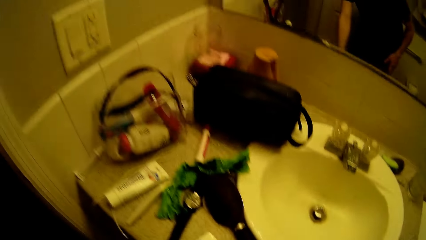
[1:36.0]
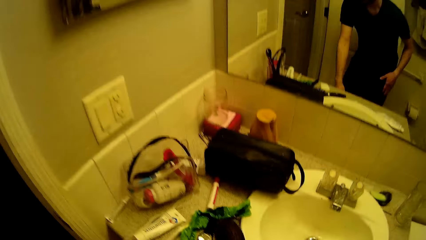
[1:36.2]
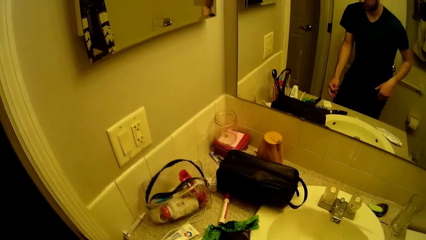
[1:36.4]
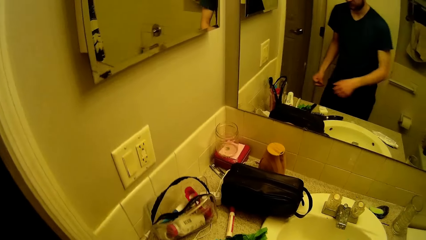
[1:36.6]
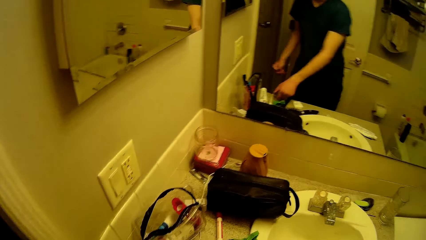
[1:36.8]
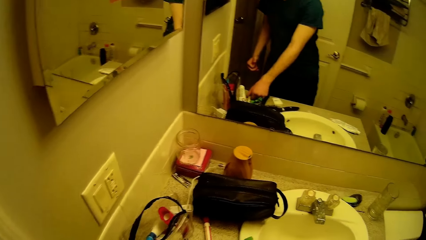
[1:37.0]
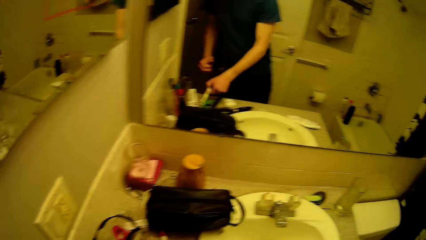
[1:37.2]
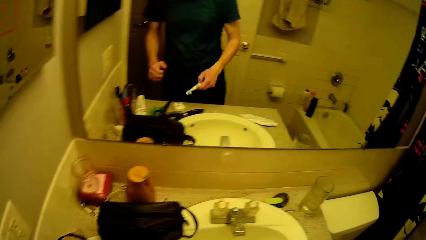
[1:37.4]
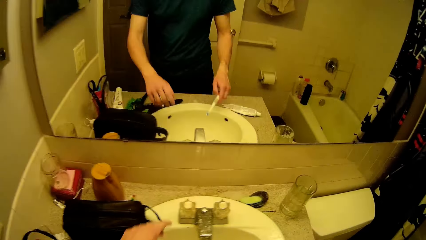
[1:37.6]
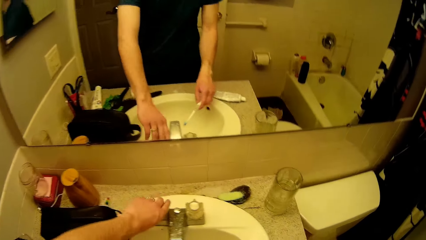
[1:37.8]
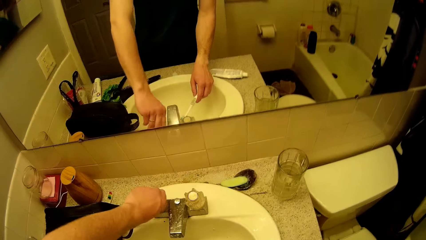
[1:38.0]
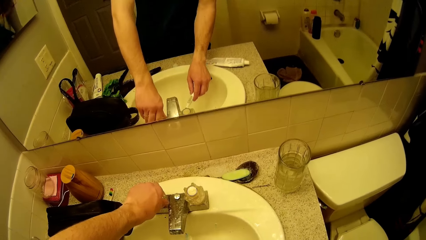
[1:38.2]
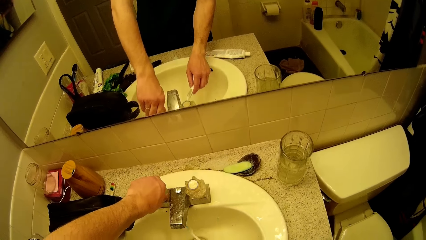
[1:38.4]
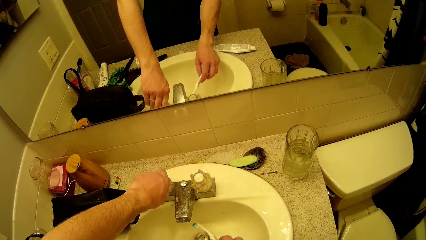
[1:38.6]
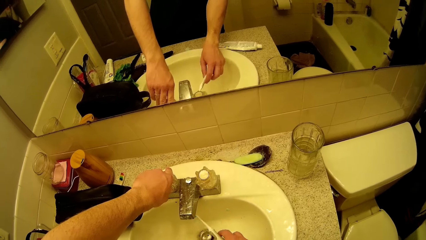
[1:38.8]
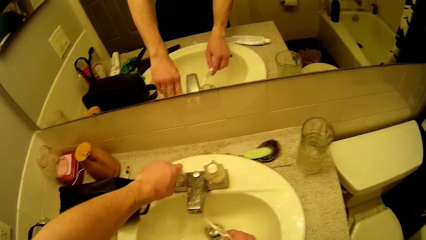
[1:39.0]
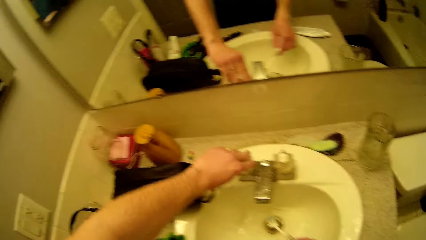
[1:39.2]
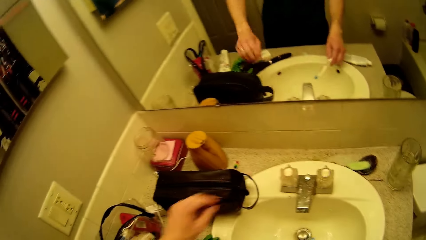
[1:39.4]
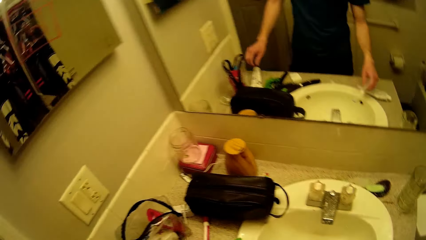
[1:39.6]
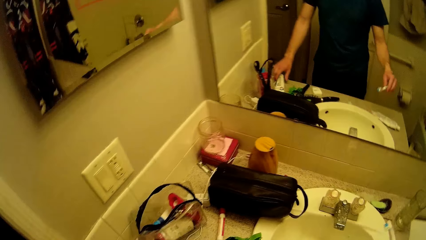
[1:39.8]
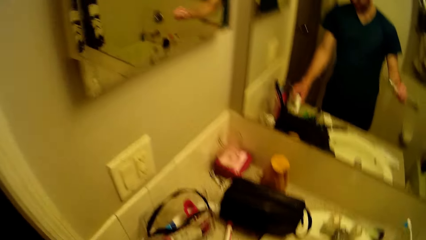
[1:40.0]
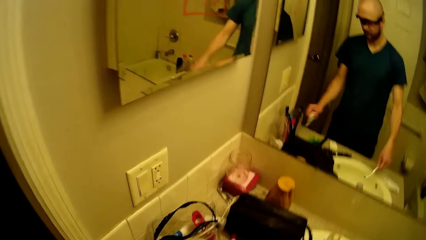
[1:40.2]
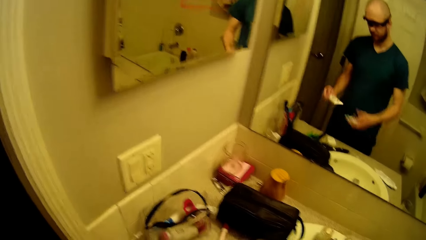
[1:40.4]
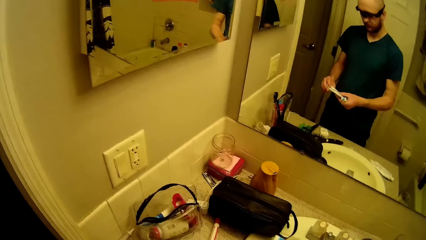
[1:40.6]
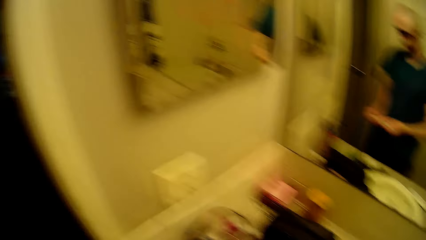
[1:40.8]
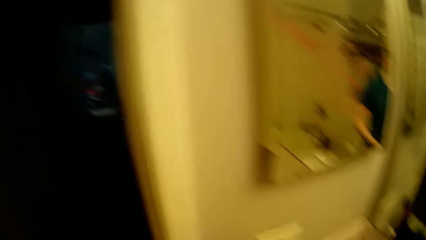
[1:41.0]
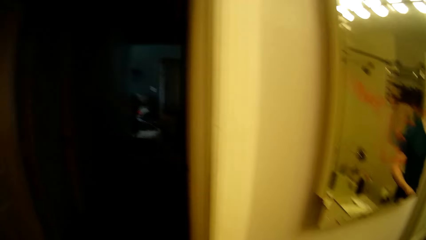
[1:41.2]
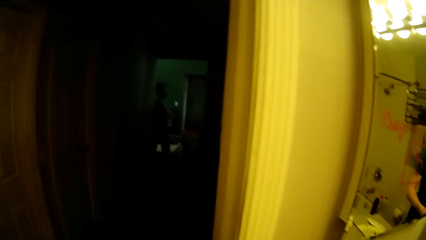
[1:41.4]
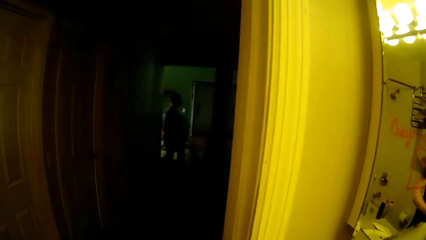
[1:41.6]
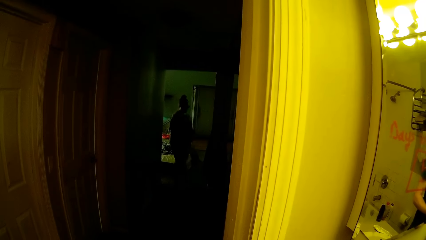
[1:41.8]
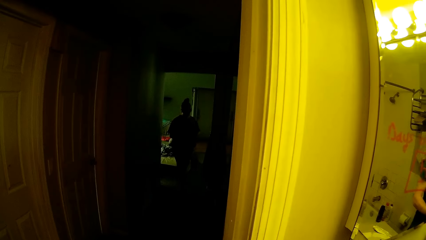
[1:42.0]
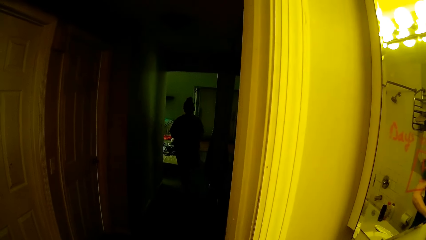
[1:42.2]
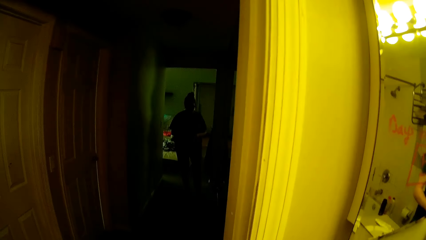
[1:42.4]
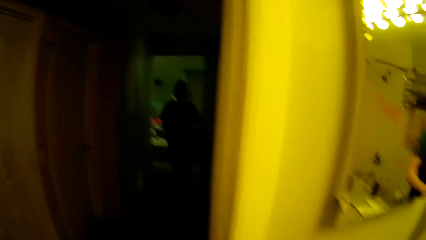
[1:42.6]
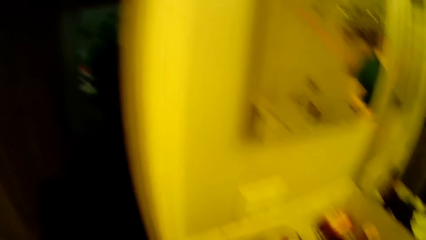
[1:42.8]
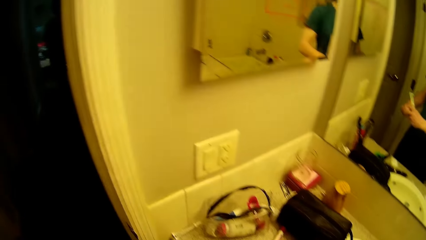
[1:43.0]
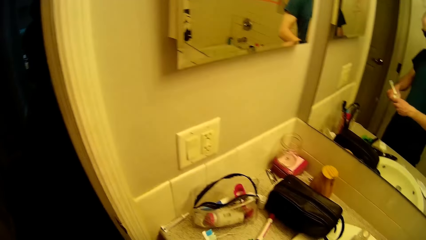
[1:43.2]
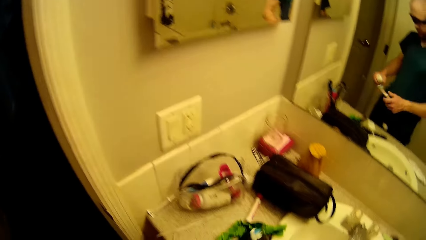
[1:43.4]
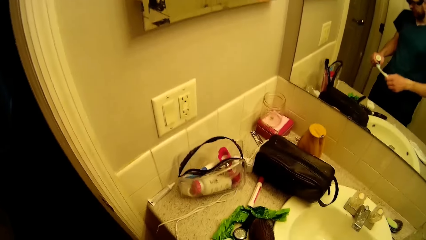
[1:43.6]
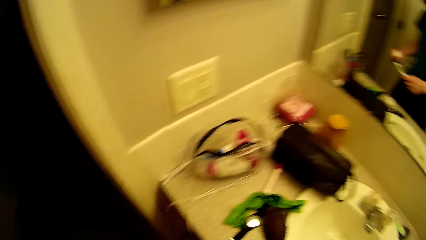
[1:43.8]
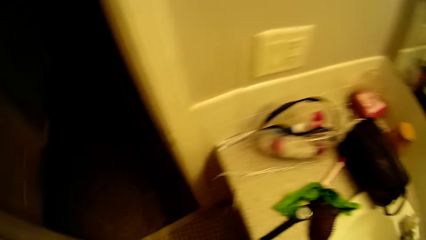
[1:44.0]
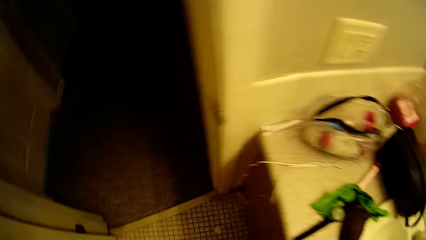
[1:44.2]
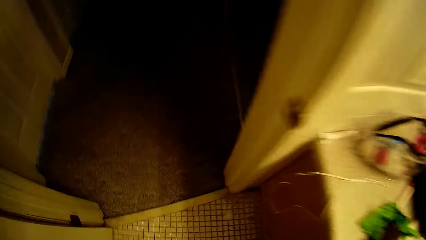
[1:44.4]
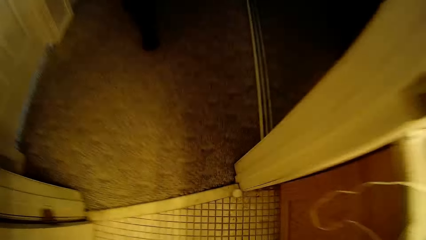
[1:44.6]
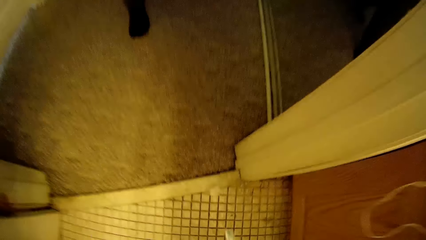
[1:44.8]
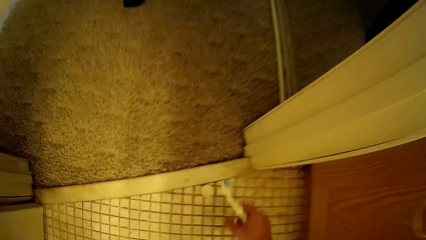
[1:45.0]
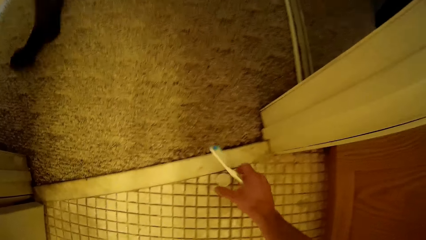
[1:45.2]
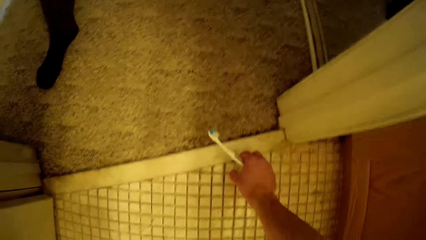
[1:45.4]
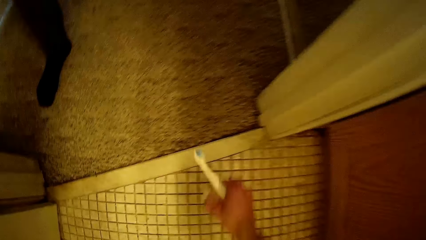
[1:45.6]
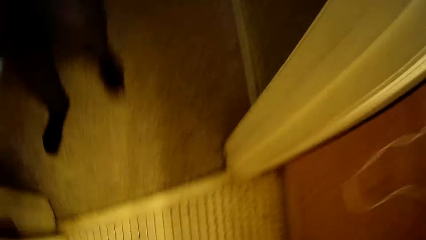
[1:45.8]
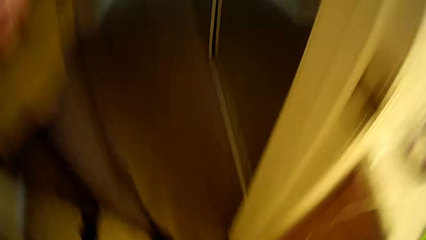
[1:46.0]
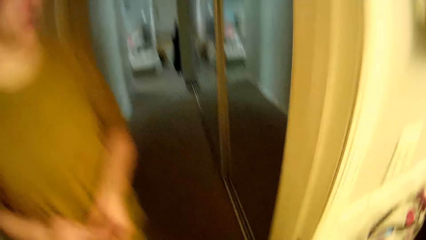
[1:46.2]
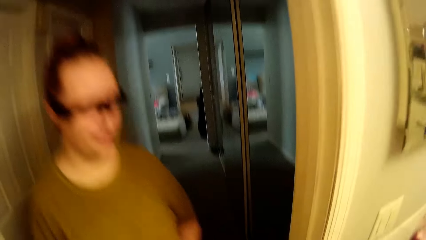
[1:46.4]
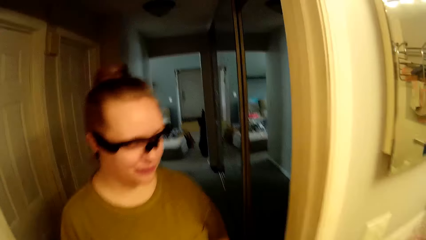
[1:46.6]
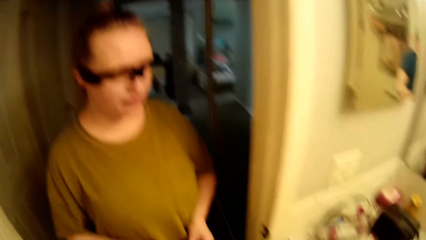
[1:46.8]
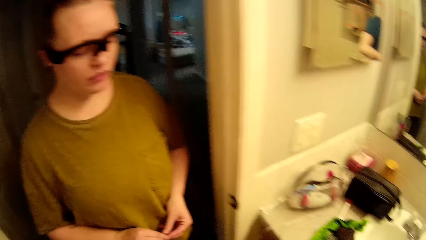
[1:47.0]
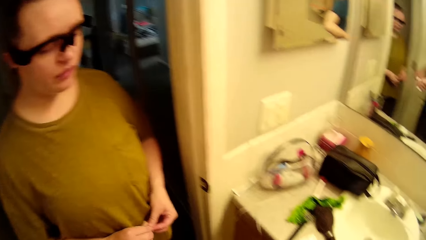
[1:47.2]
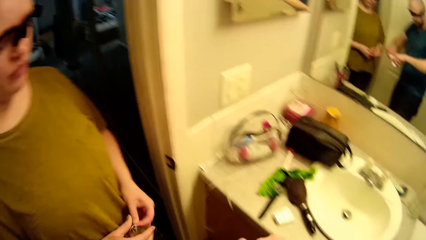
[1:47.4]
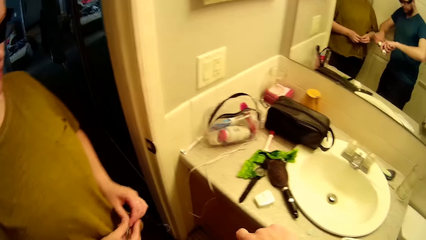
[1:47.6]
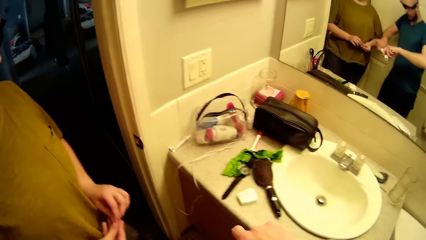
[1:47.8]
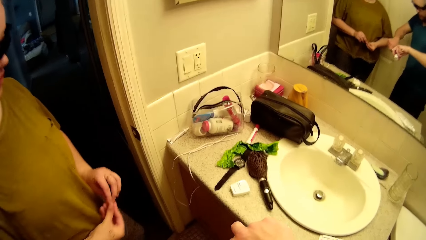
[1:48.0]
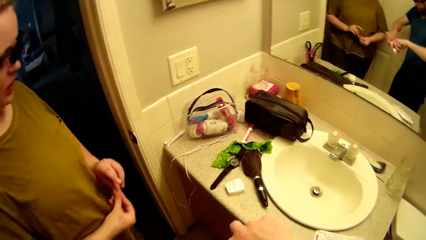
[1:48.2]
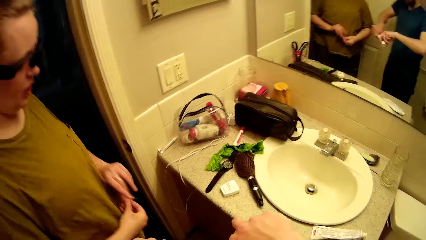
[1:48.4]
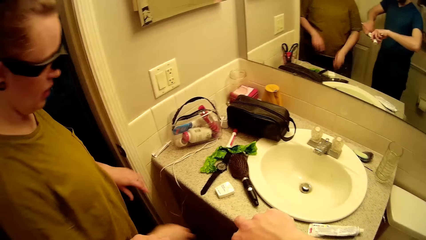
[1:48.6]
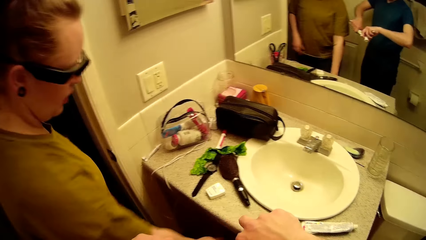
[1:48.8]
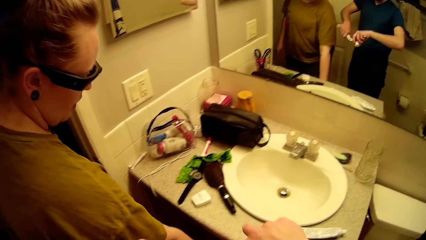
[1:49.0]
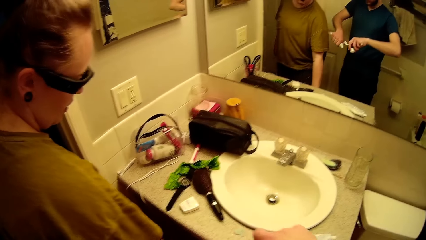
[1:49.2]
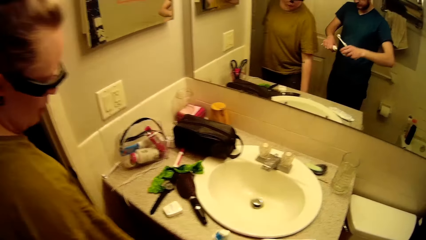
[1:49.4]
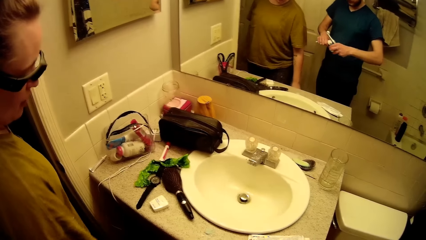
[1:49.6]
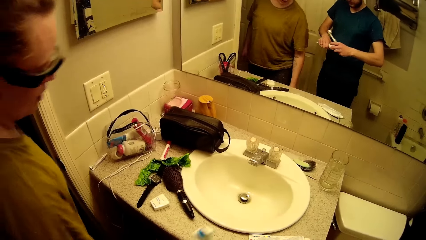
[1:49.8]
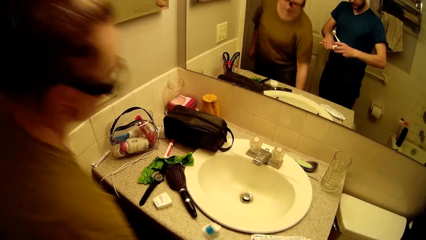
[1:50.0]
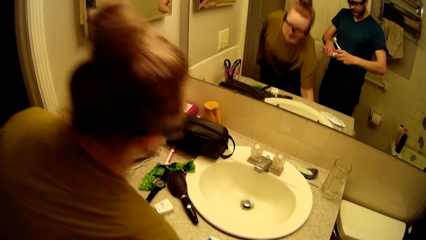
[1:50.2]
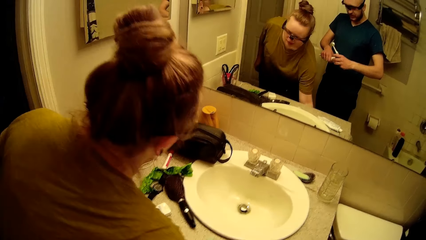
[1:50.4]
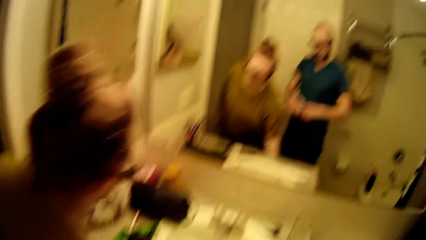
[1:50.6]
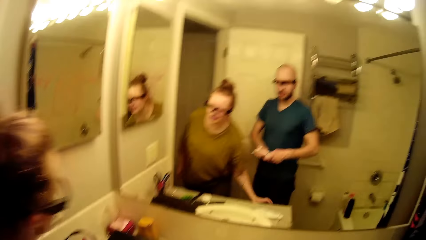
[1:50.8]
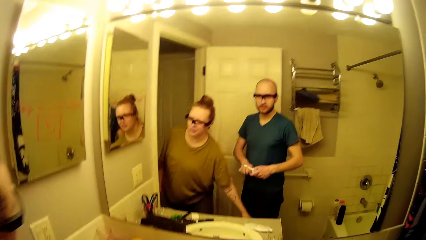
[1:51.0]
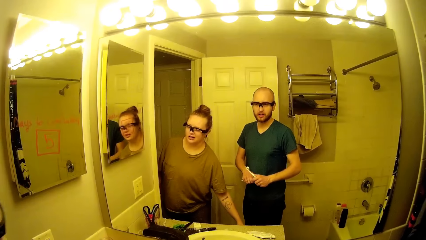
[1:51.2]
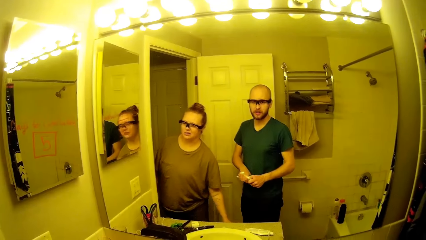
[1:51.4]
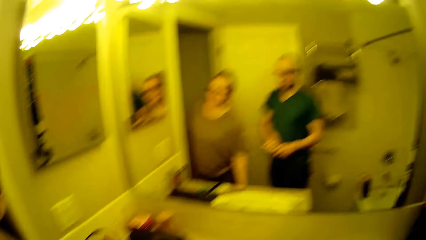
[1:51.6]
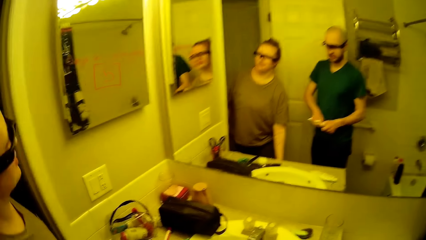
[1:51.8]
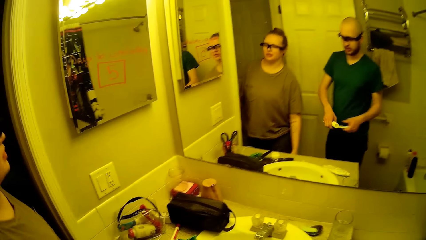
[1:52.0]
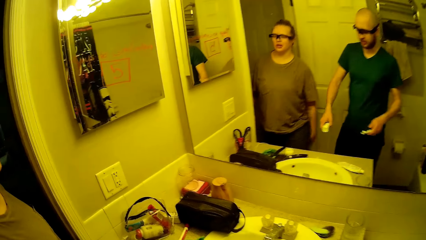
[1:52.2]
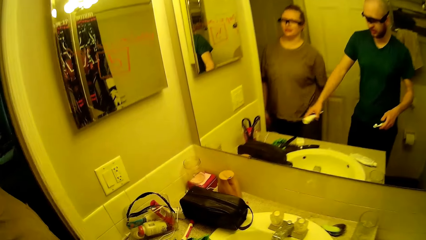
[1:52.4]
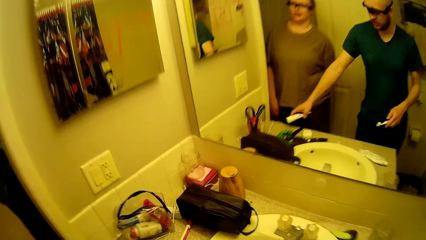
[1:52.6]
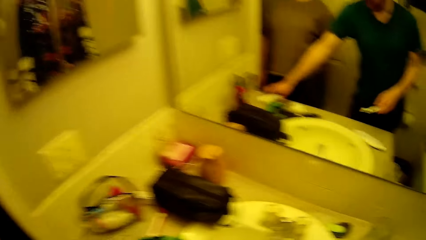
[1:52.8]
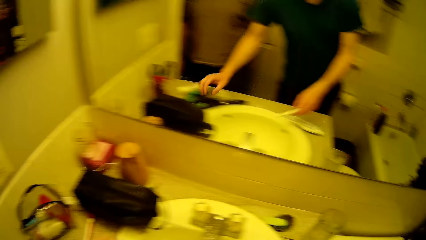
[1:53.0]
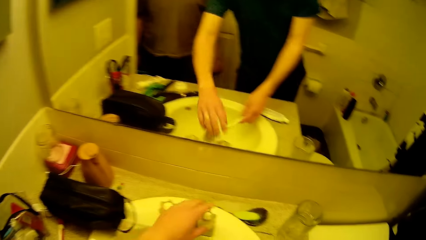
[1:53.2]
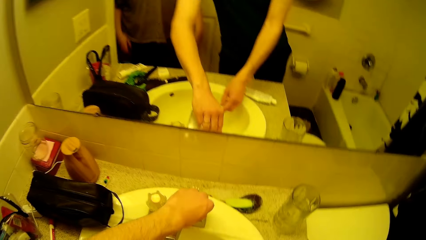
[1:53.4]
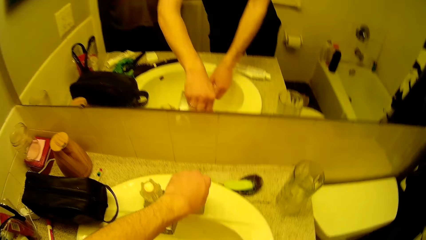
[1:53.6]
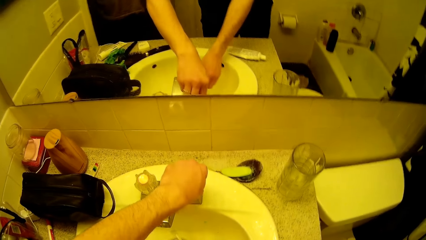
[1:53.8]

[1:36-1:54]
The camera wearer picks up a toothbrush from the kitchen sink with his right hand. He opens a toilet sink tap with his left hand. He puts the brush in tap water. He rinses the toothbrush in his right hand with the water from the toilet sink tap. He closes the toilet sink tap with his left hand. He picks up a toothpaste tube from the kitchen sink with his left hand. He holds the toothpaste tube with both hands. The woman in the hallway converses with the camera wearer in the toilet. The woman walks through the hallway. The camera wearer drops the toothpaste tube lid on the floor of the toilet from his right hand. He picks up the toothpaste tube lid with his right hand from the floor of the toilet. The woman walks into the toilet from the hallway. The camera wearer spreads toothpaste from the toothpaste tube in his right hand on the brush in his left hand. He closes the toothpaste tube in his right hand with the lid in his left hand. He puts the brush on the countertop. He places the toothpaste tube on the kitchen sink with his left hand. He opens the toilet sink tap with his left hand.
